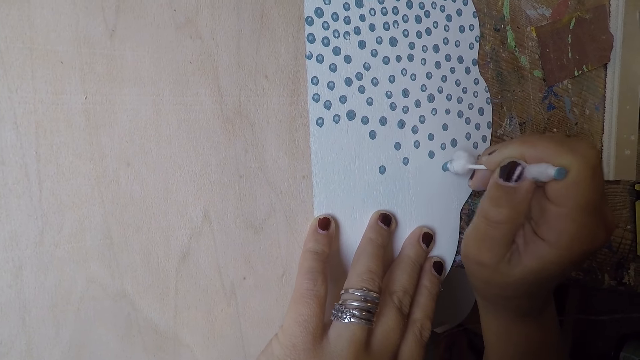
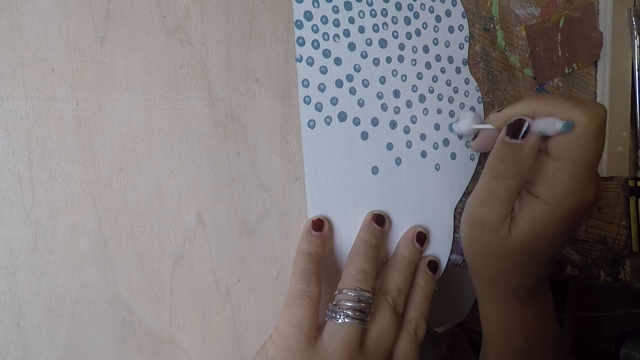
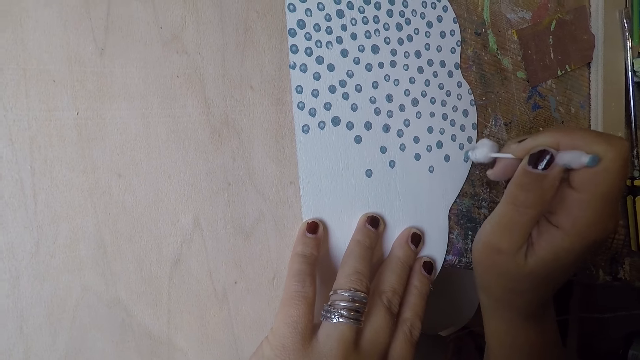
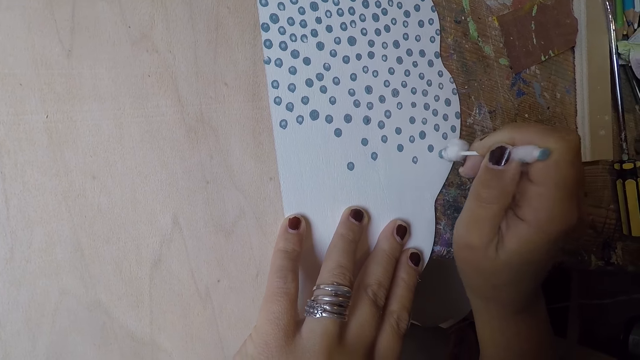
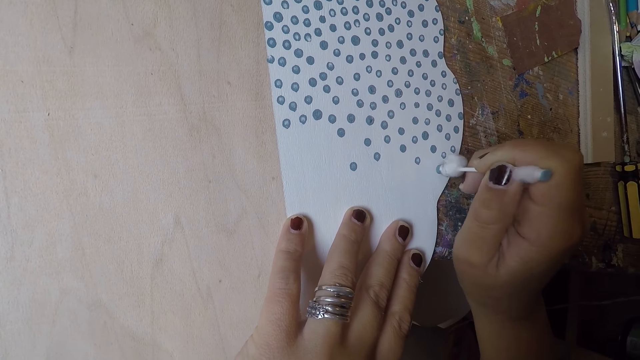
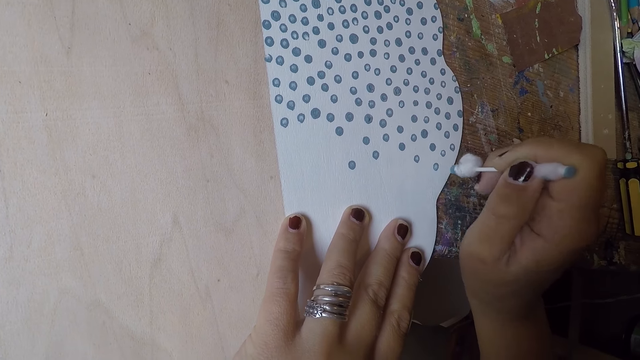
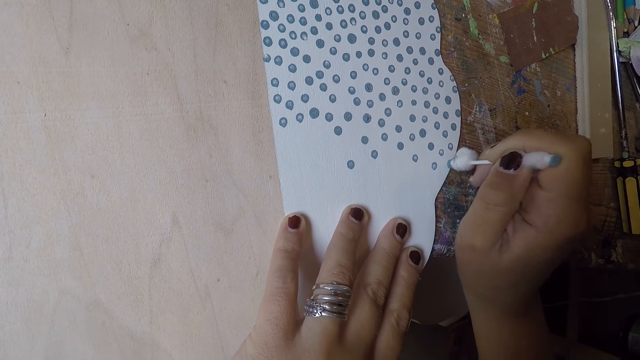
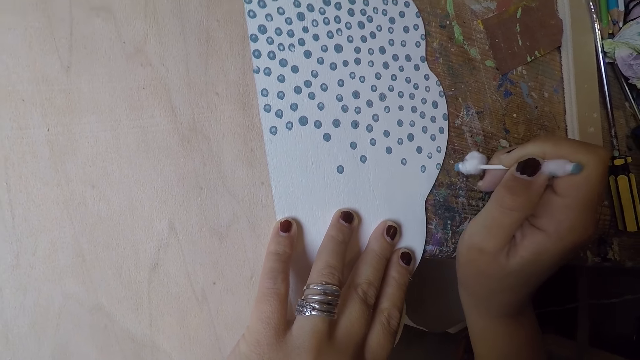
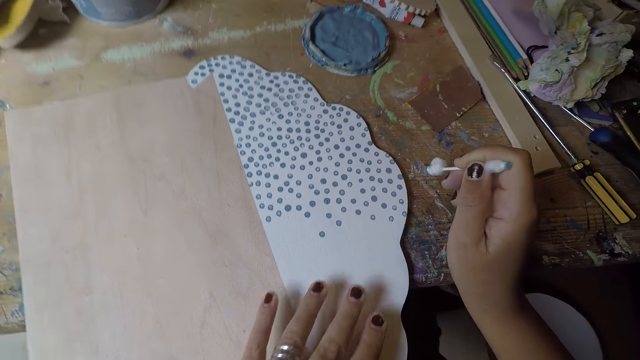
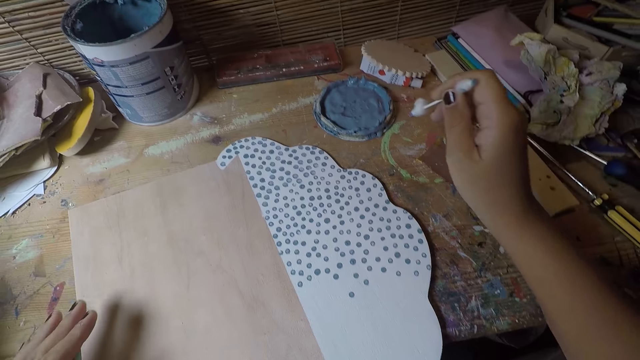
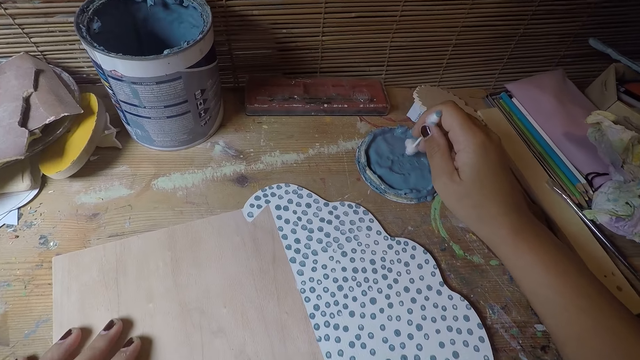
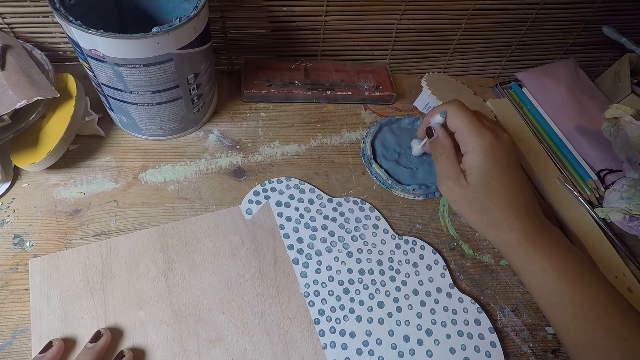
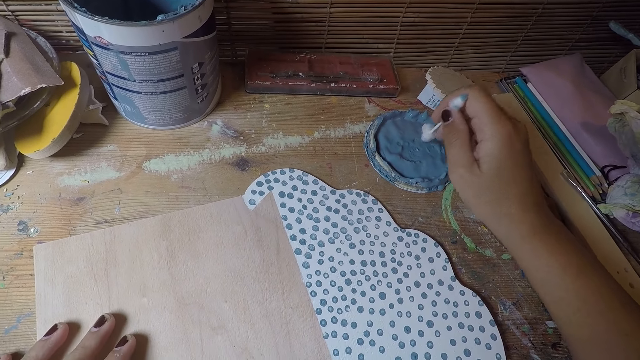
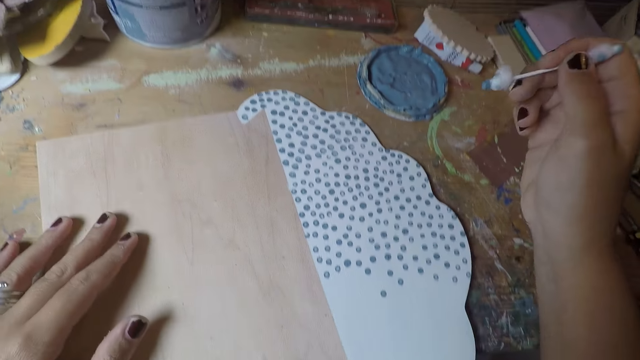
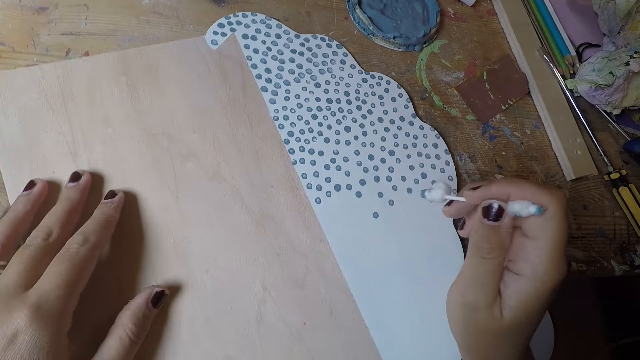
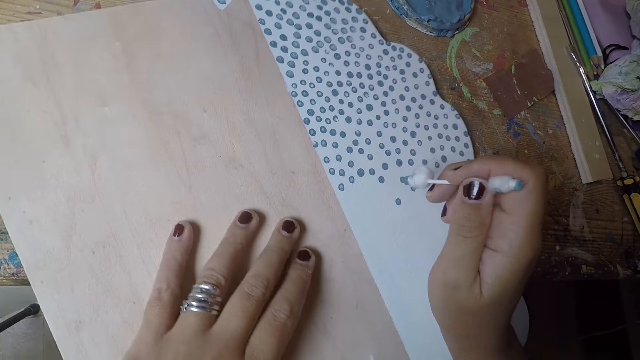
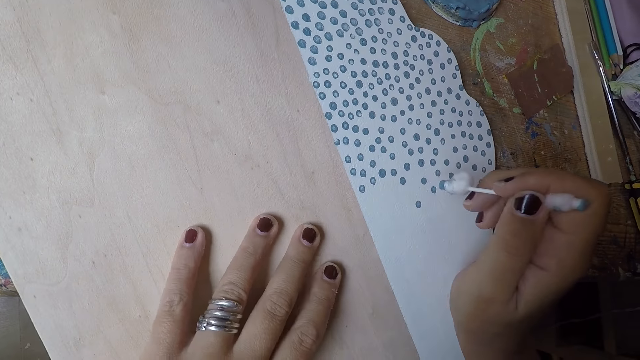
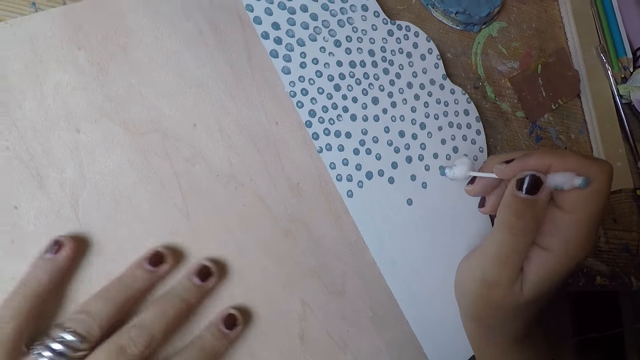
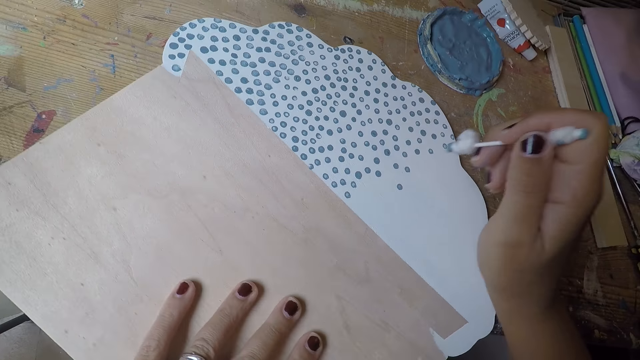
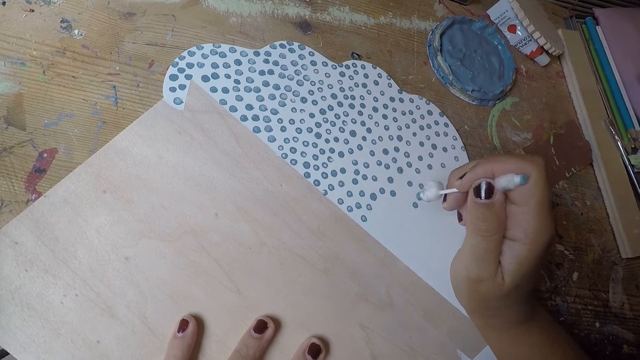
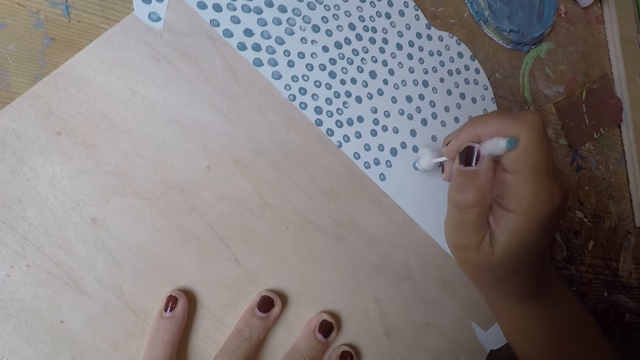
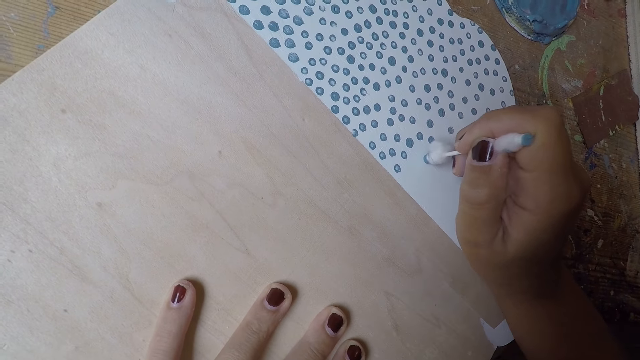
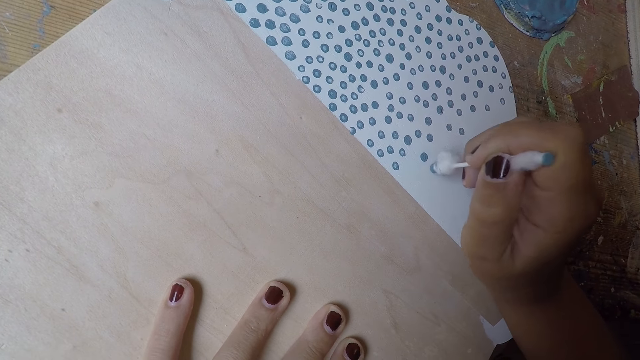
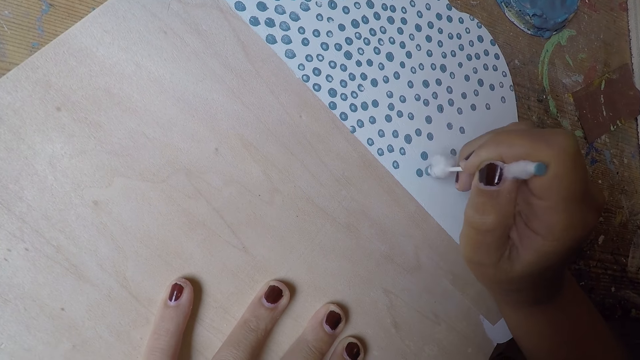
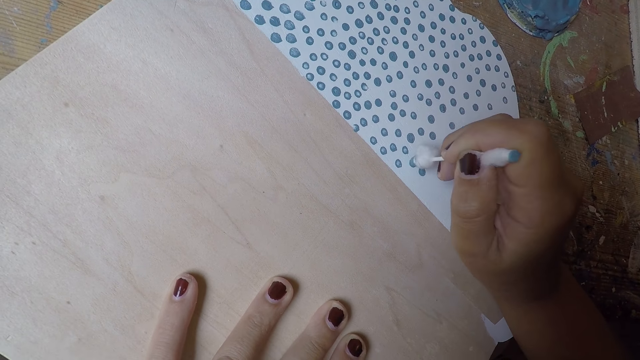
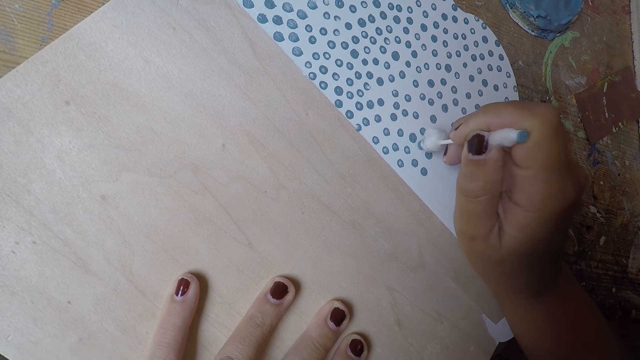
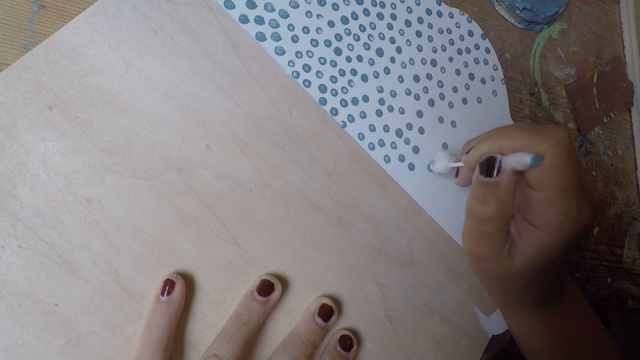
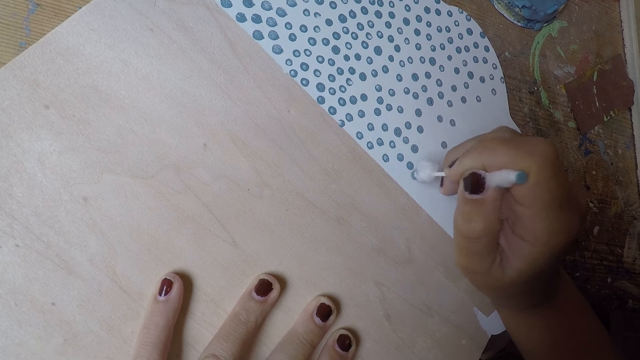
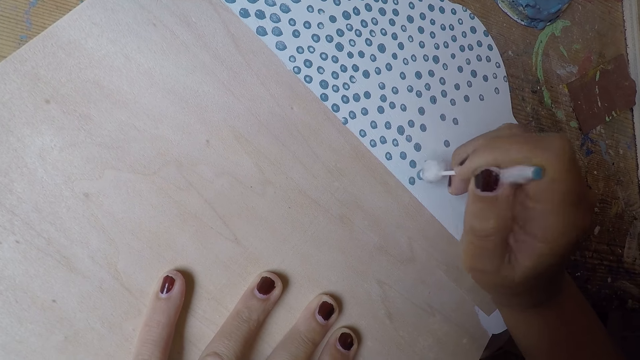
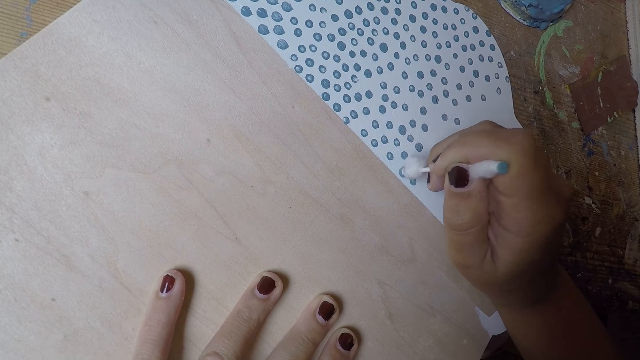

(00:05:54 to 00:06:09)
The camera wearer removes his left hand from the white paper board. He places his left hand on the white paper board. He takes paint from the paint cover on the table with the cotton bud in his right hand. He adjusts his left hand on the white paper board. He puts dots on the white paper board with the cotton bud in his right hand. He adjusts the white paper board with his left hand.

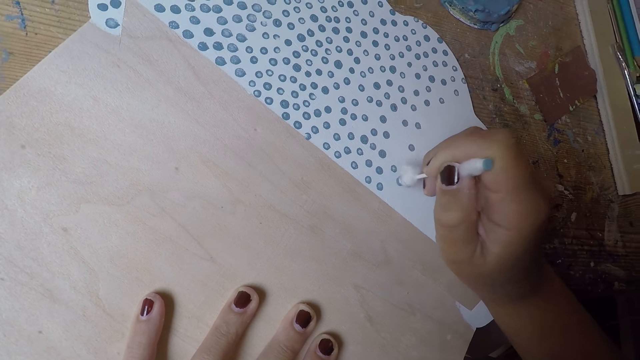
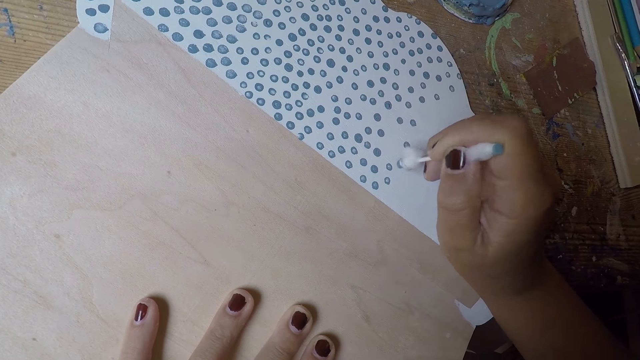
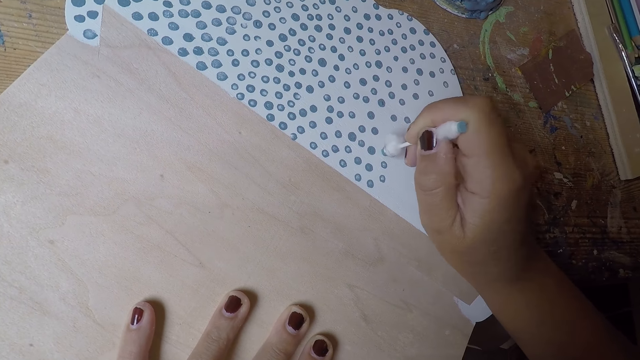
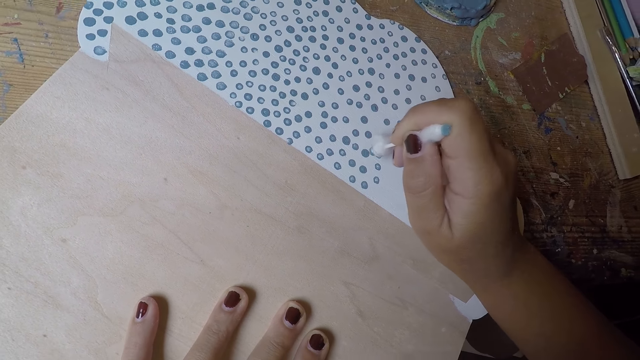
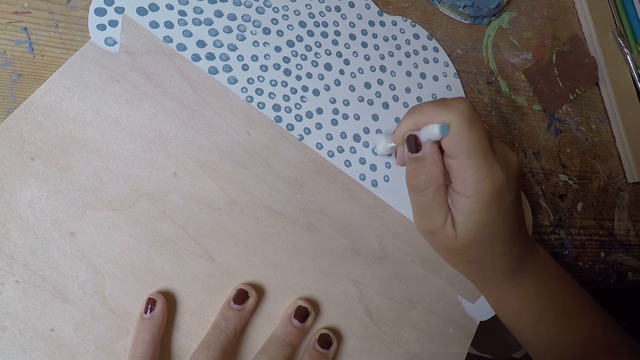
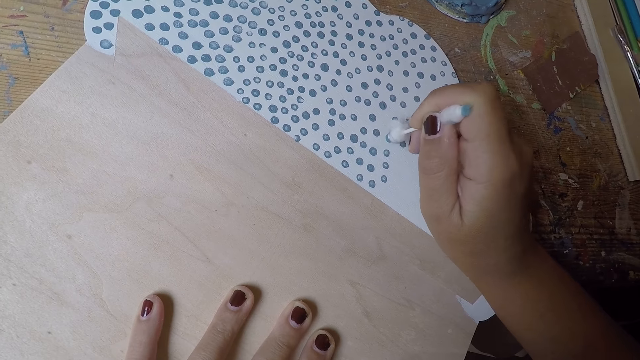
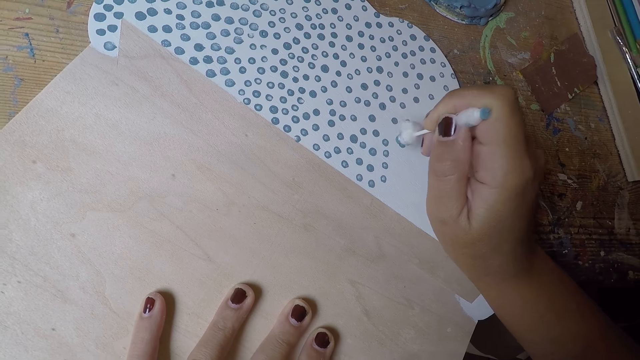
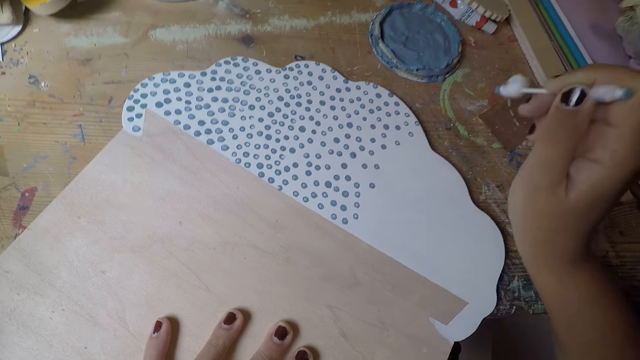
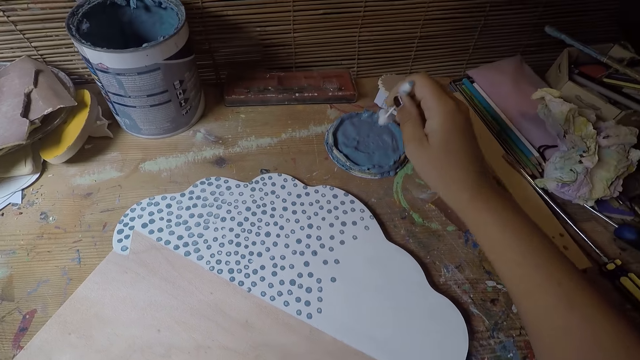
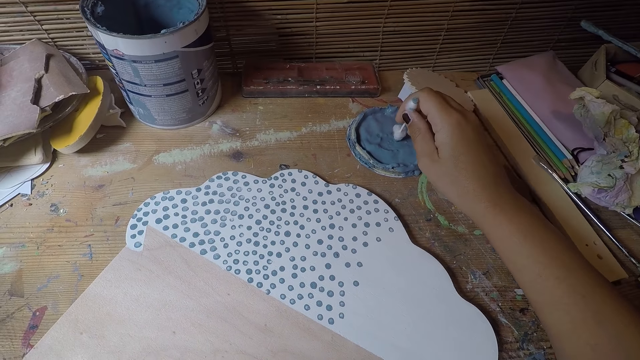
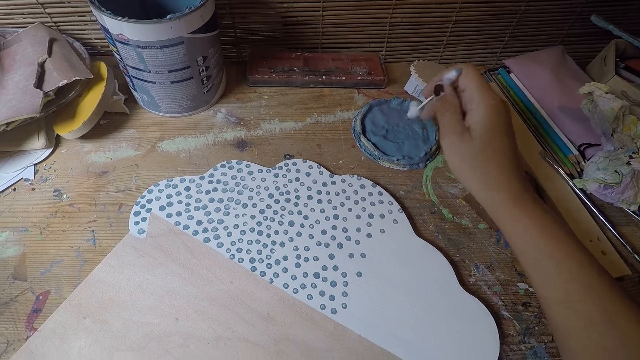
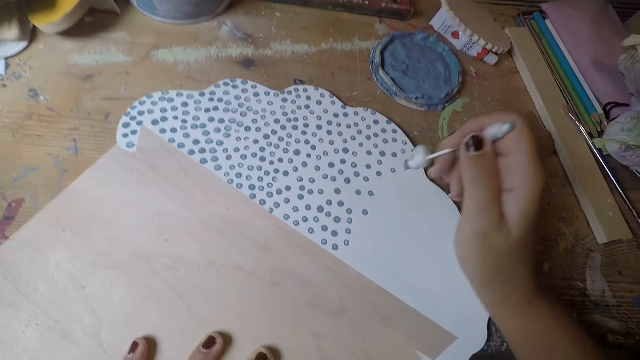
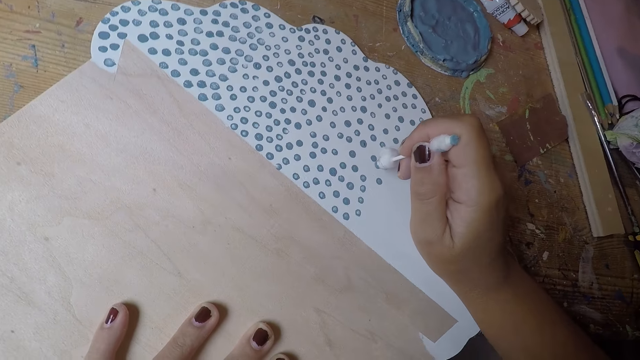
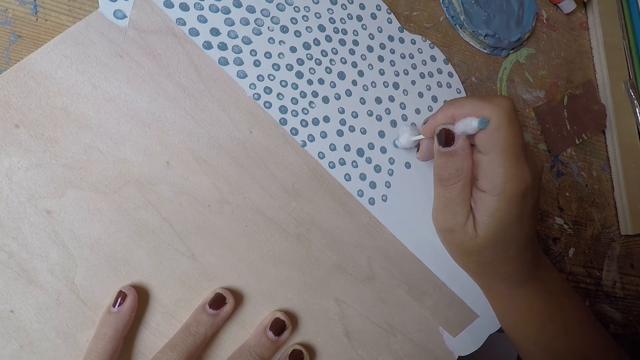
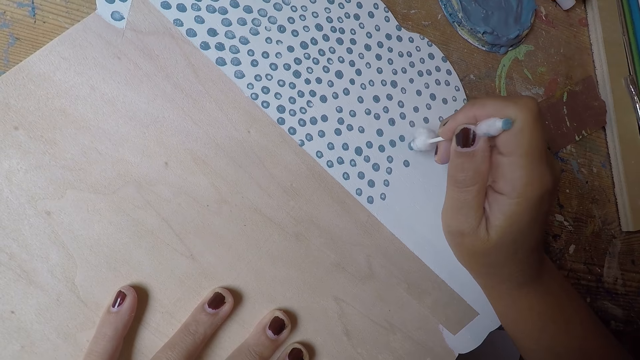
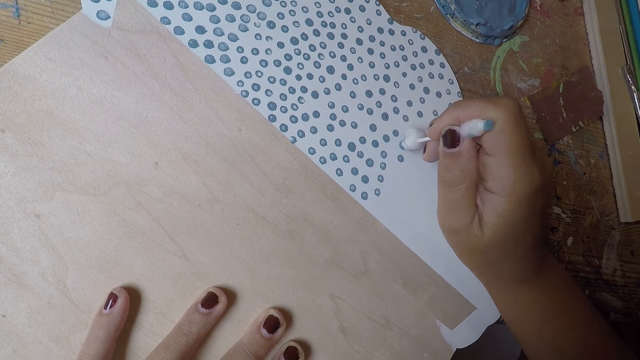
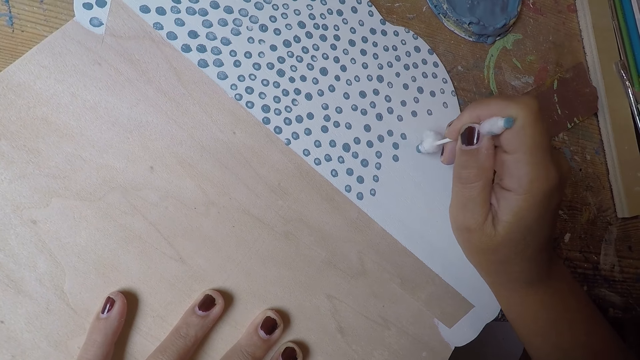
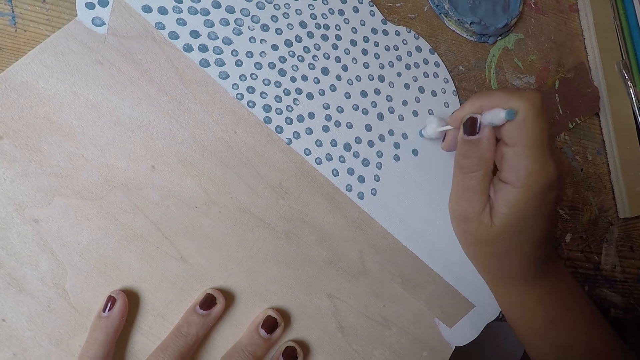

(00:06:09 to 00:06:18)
The camera wearer takes paint from the paint cover on the table with the cotton bud in his right hand. He puts dots on the white paper board with the cotton bud in his right hand.
